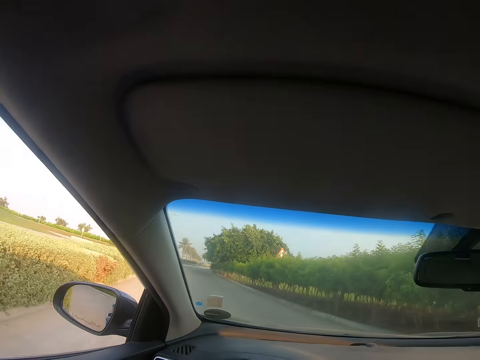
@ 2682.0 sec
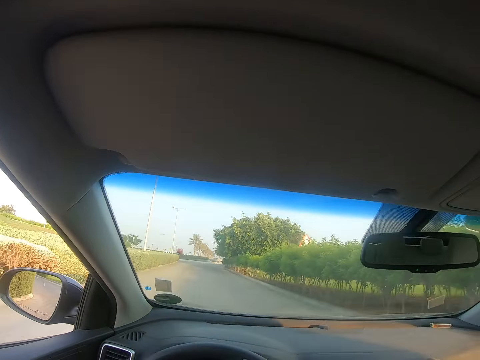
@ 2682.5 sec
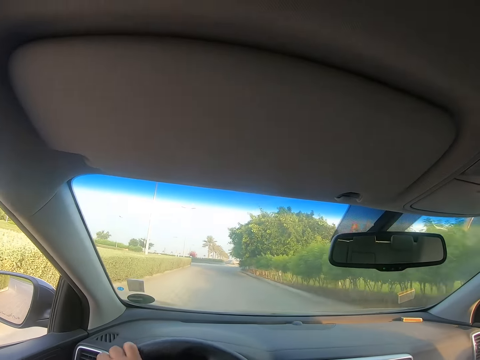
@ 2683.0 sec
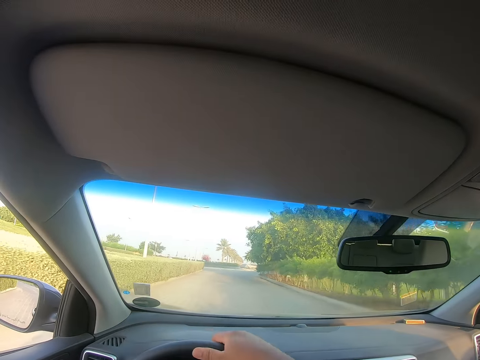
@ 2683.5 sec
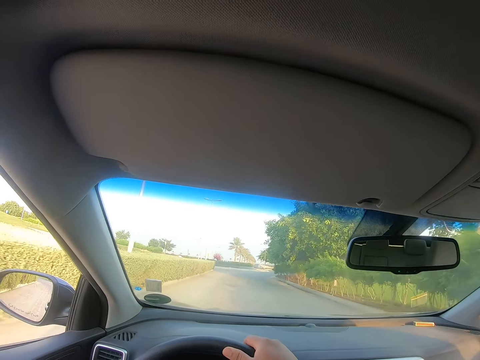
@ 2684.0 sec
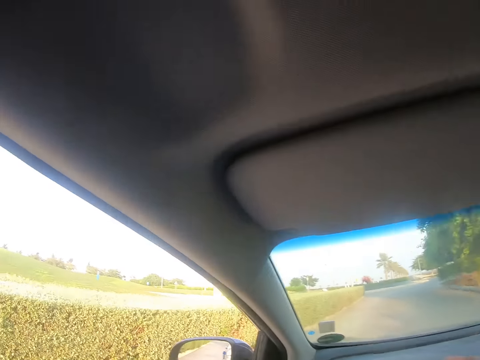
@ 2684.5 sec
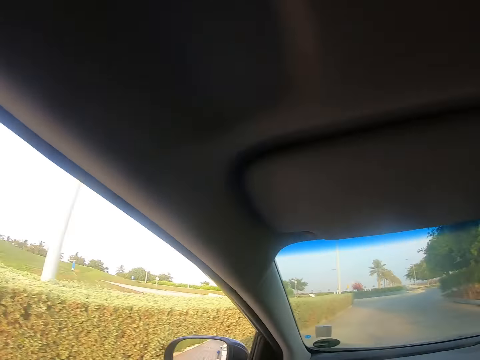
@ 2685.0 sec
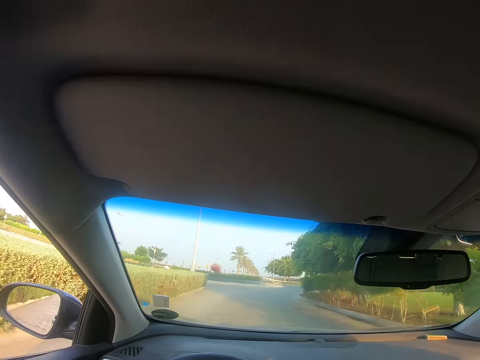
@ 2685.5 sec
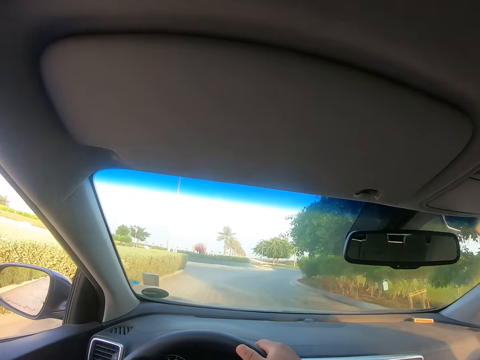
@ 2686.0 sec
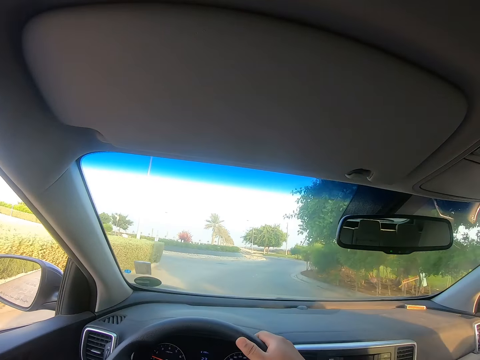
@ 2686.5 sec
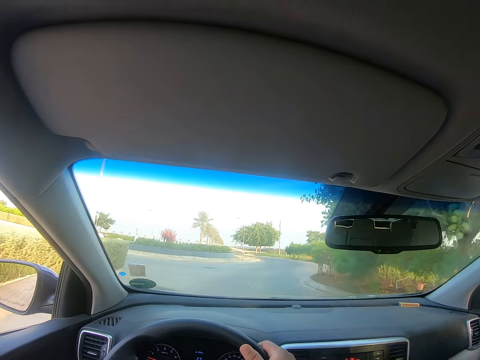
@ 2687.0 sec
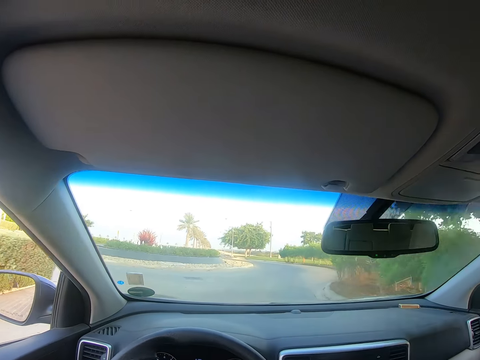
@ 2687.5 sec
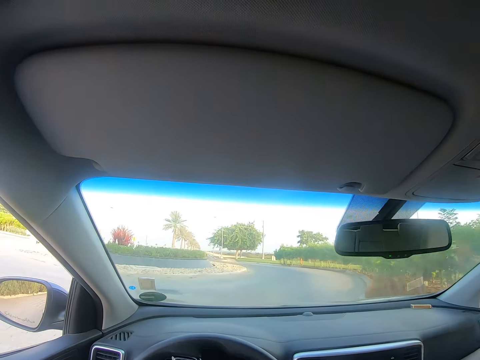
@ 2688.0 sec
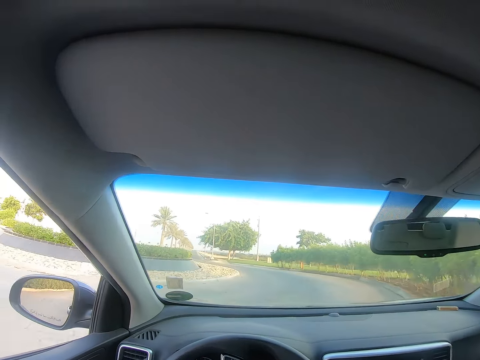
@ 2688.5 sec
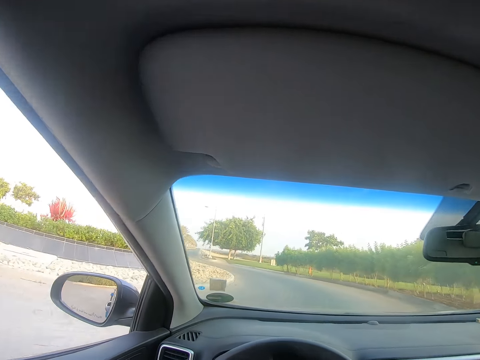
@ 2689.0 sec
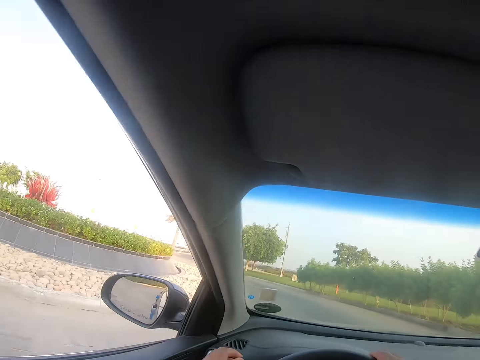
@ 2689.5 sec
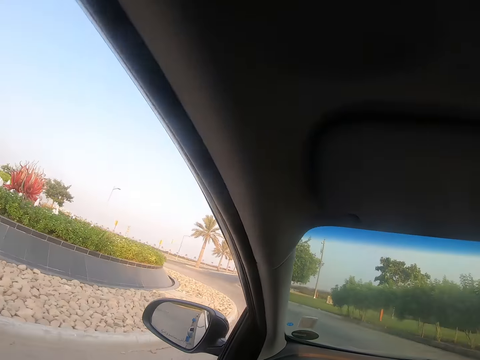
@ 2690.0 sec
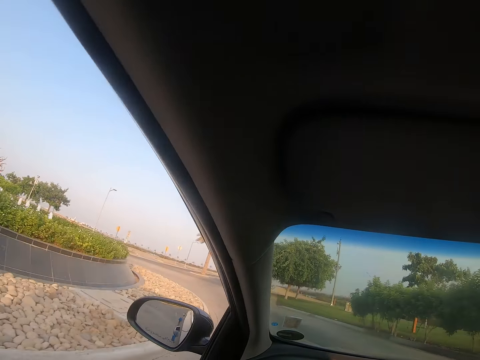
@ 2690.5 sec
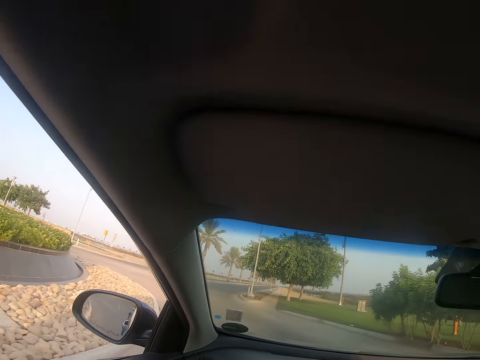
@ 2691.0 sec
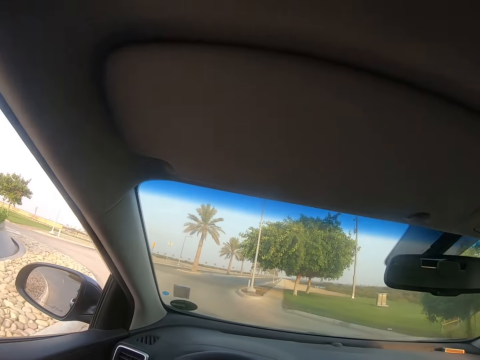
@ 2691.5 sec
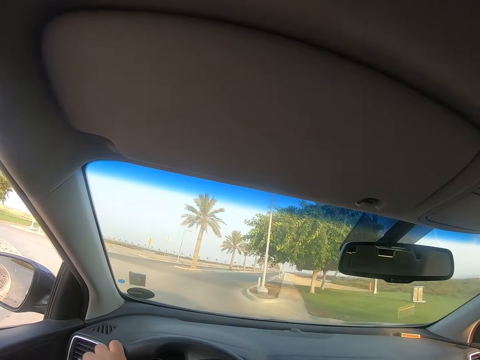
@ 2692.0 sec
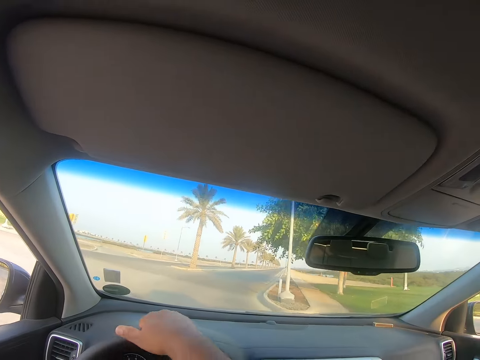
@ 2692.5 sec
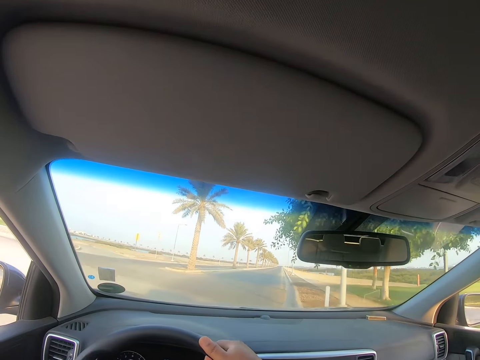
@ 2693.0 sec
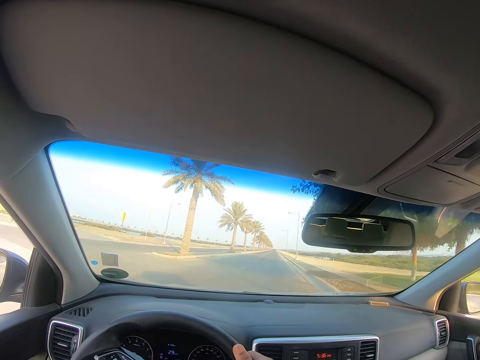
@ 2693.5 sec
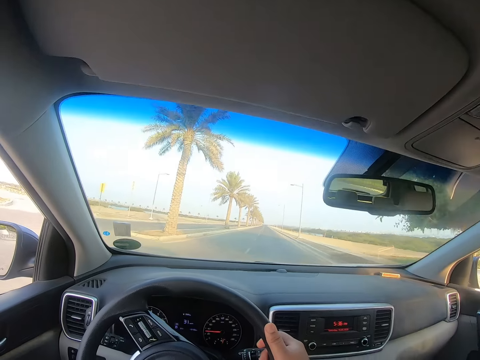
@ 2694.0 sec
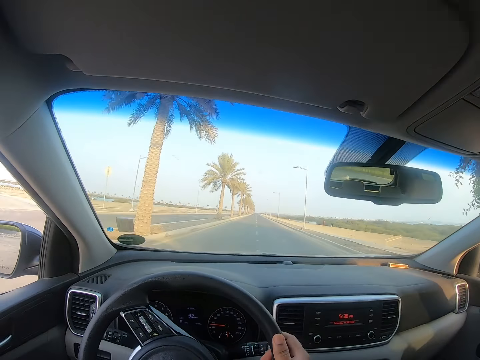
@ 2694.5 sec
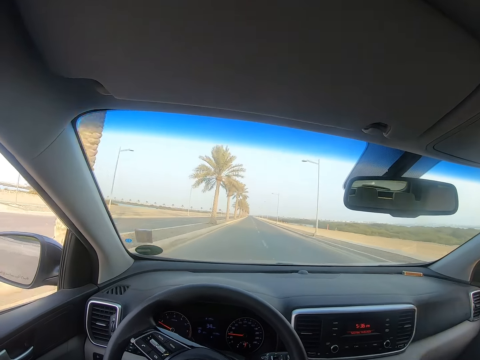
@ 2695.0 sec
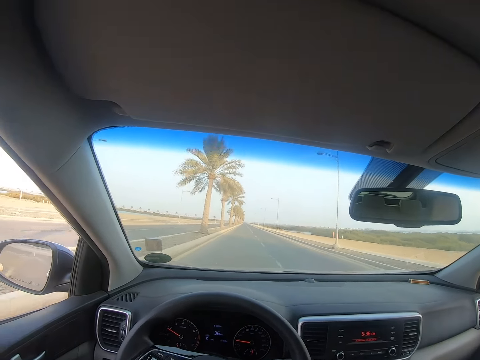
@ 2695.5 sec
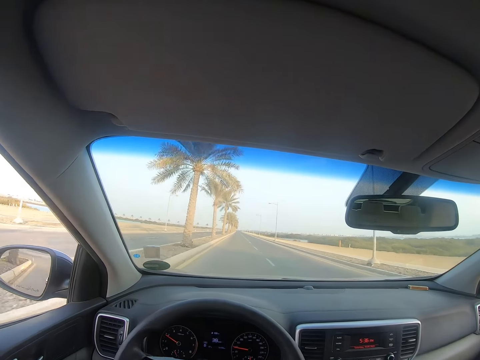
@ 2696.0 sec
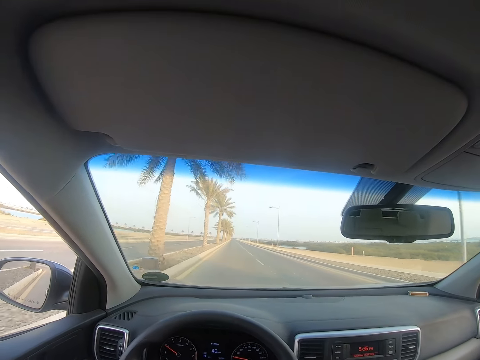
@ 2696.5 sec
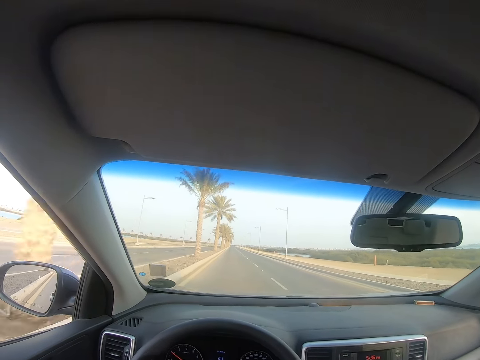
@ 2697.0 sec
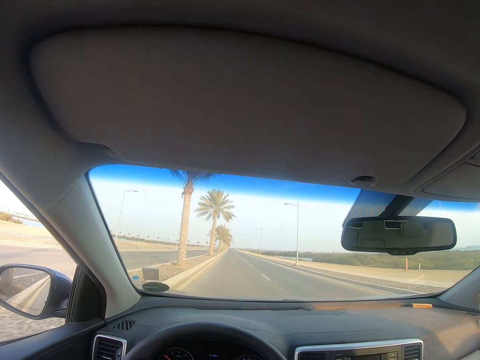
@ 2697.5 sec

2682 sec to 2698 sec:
The camera wearer looks through the windscreen. They look through the vehicle window. They look through the windscreen. They look through the vehicle window. They turn the vehicle steering wheel. They look through the windscreen.

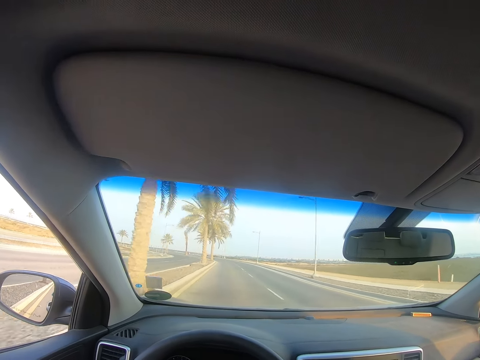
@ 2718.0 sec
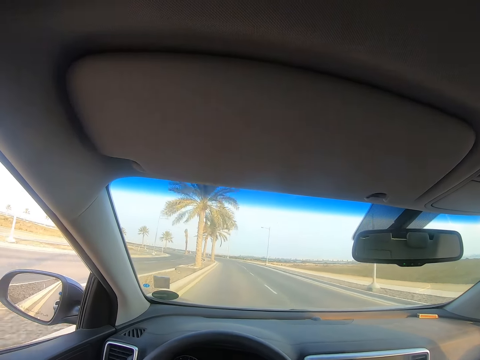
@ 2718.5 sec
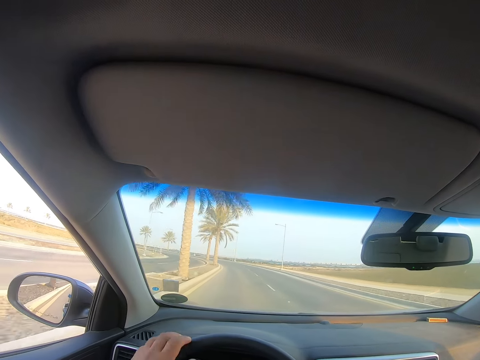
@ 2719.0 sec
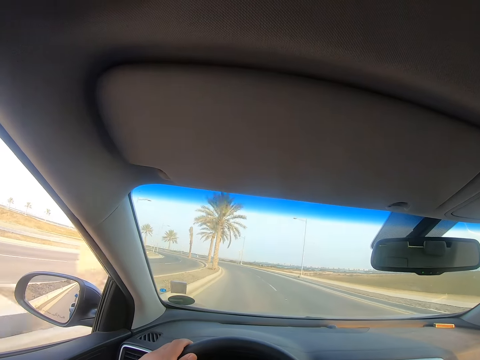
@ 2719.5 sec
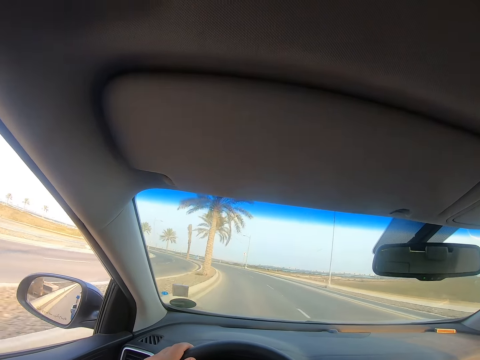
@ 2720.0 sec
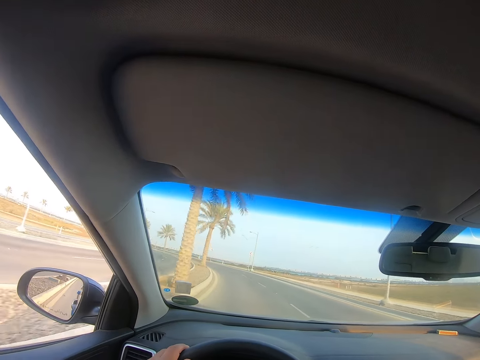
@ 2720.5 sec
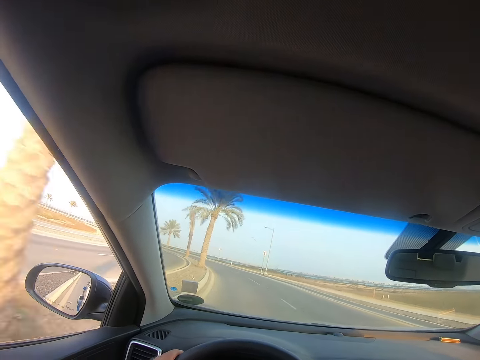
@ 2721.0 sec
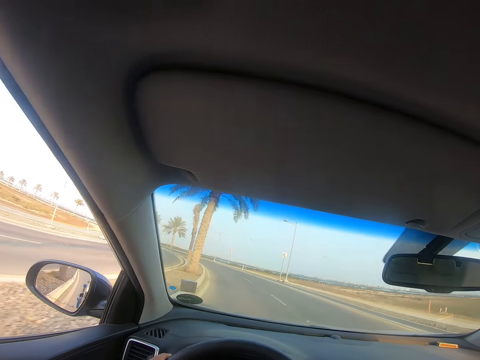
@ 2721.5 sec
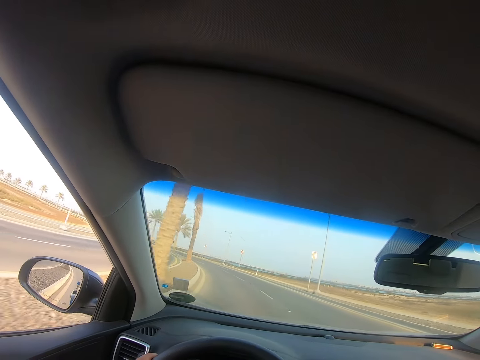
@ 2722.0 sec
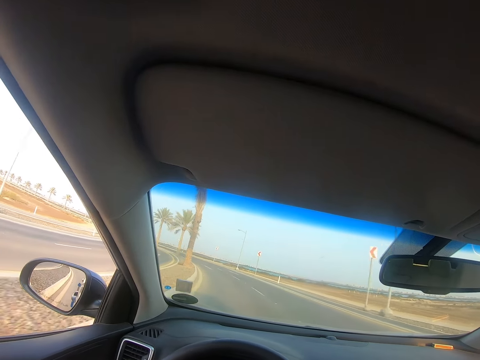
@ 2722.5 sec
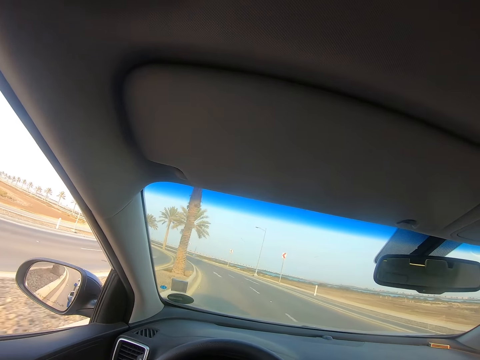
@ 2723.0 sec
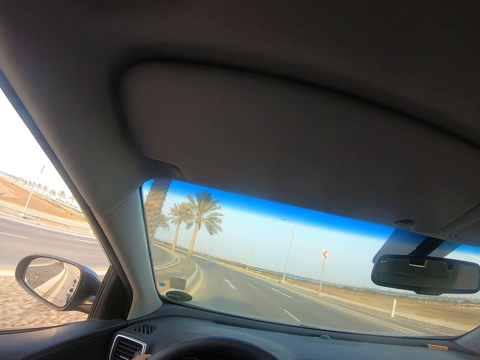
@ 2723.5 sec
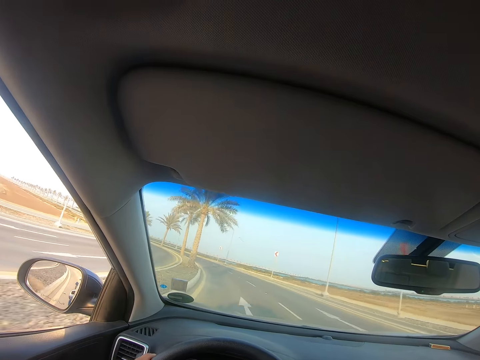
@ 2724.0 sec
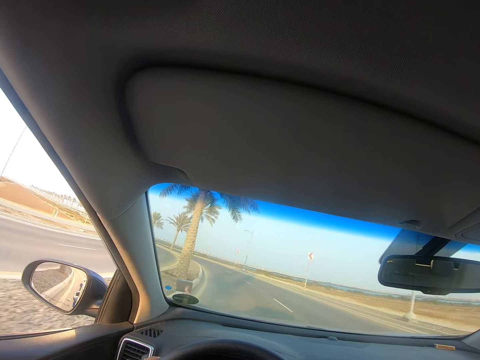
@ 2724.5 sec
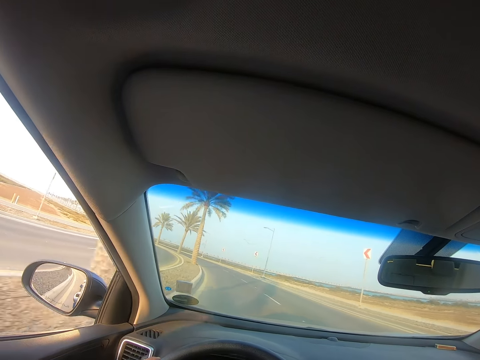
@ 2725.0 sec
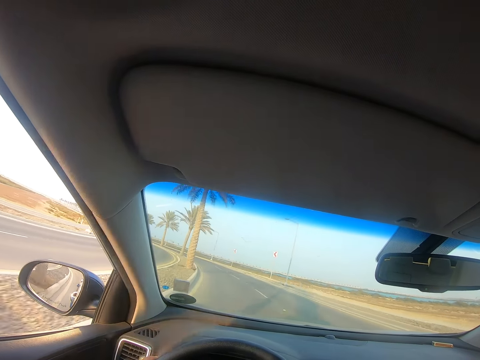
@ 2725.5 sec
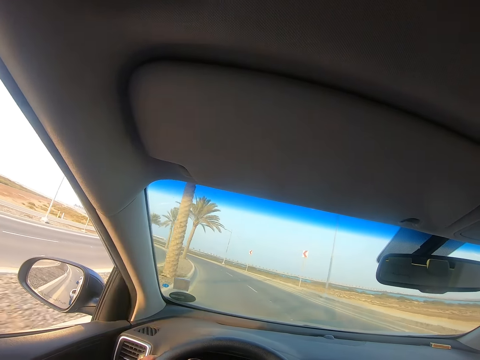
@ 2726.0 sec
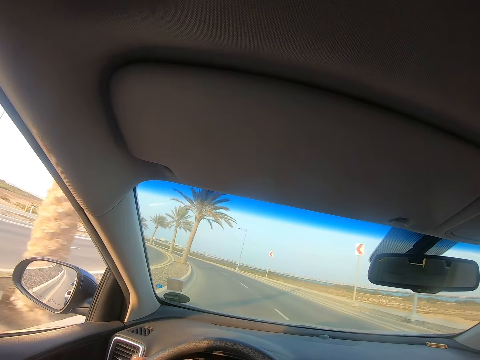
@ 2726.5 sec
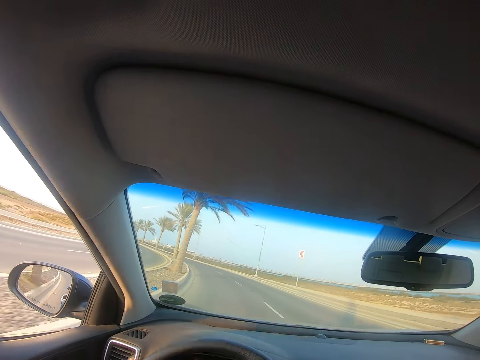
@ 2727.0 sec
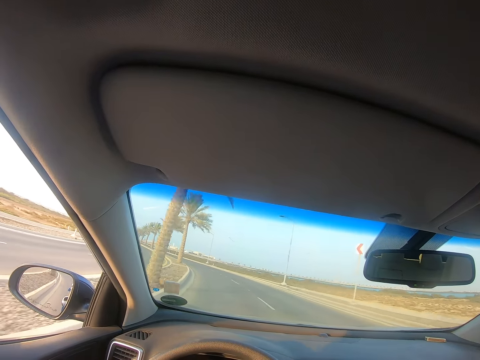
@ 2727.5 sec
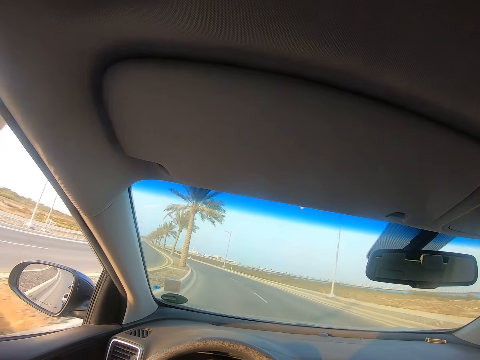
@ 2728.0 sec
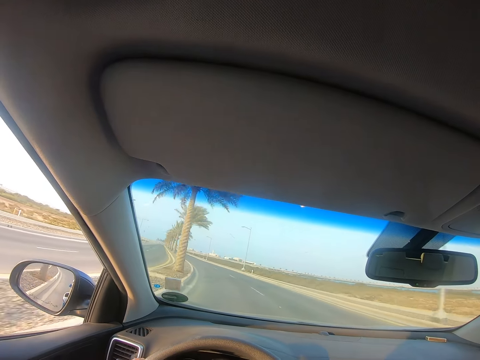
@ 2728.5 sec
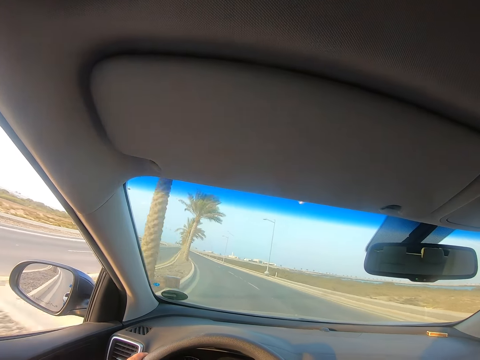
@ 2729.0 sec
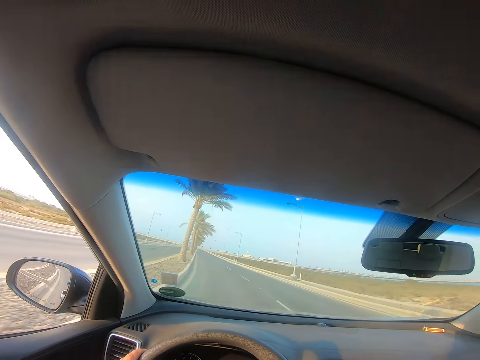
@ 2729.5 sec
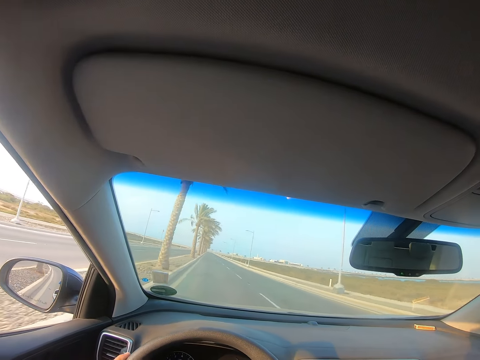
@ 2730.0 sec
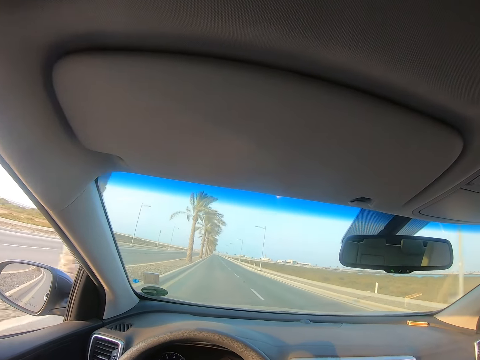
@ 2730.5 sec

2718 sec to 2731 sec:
The camera wearer turns the steering wheel.
